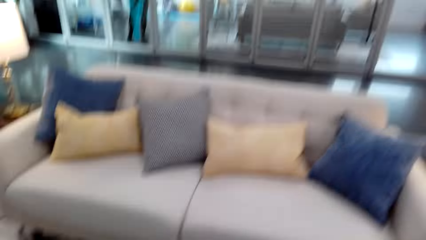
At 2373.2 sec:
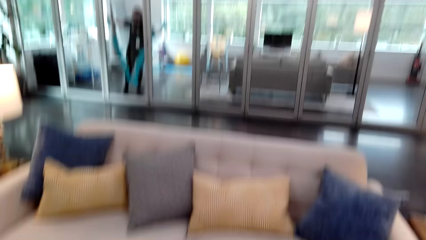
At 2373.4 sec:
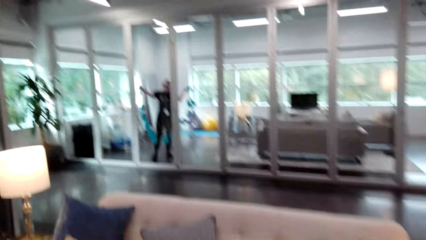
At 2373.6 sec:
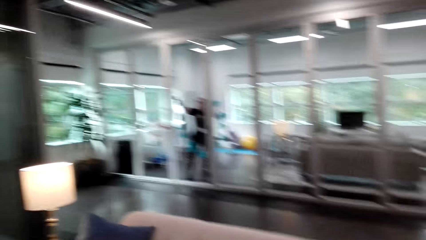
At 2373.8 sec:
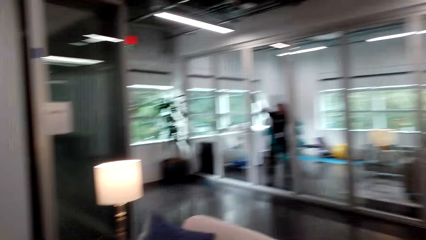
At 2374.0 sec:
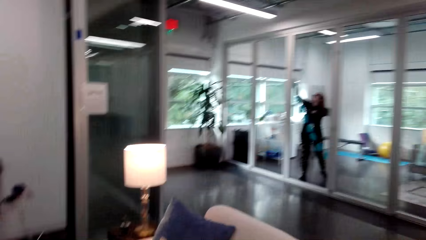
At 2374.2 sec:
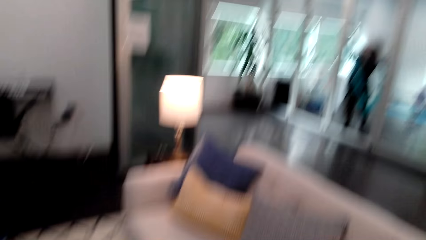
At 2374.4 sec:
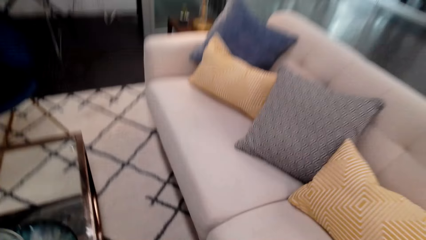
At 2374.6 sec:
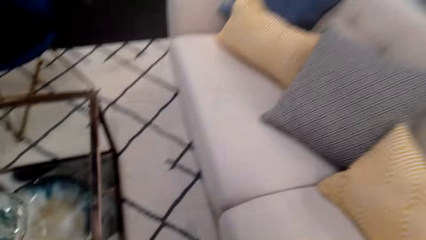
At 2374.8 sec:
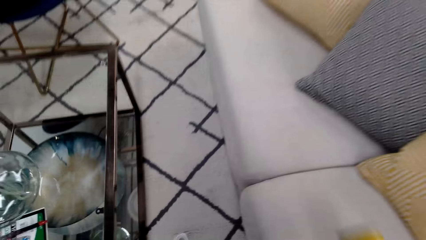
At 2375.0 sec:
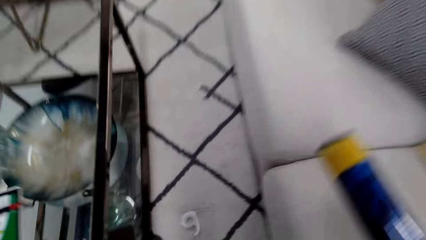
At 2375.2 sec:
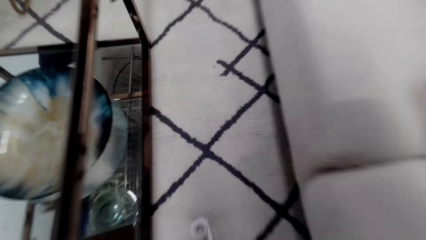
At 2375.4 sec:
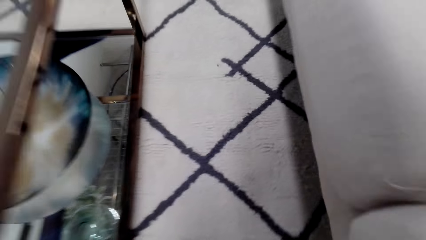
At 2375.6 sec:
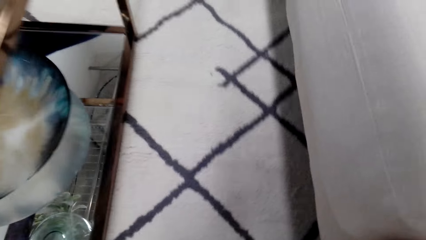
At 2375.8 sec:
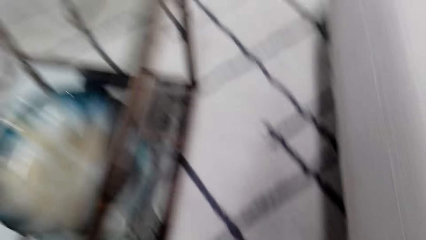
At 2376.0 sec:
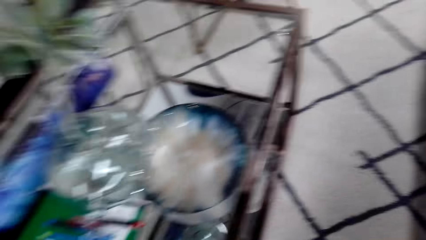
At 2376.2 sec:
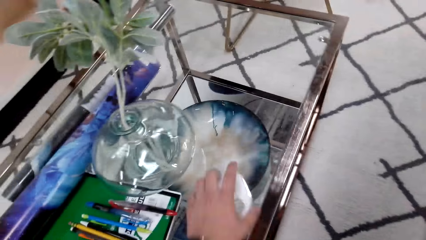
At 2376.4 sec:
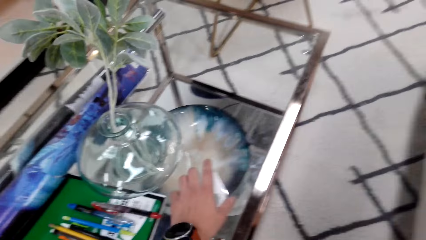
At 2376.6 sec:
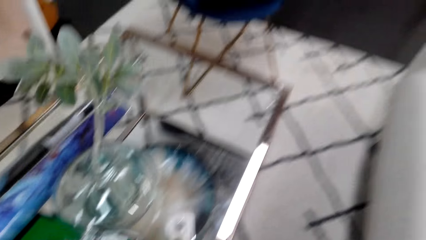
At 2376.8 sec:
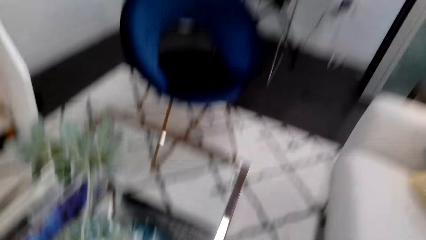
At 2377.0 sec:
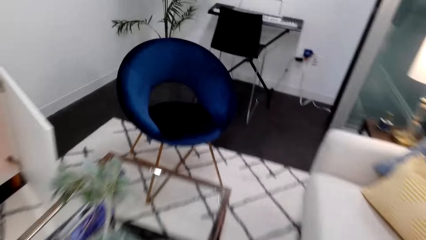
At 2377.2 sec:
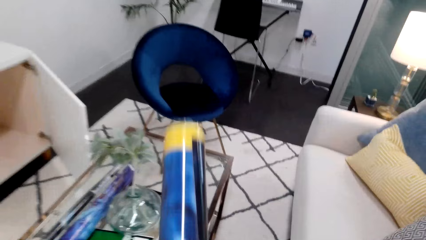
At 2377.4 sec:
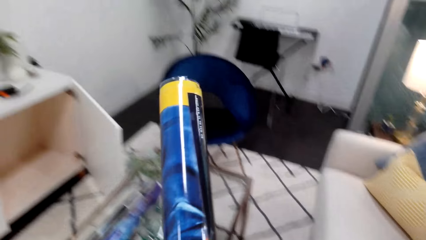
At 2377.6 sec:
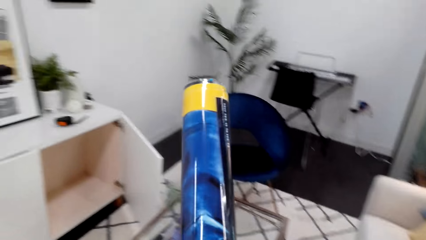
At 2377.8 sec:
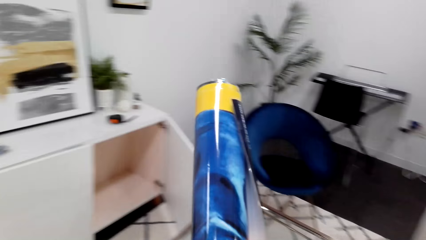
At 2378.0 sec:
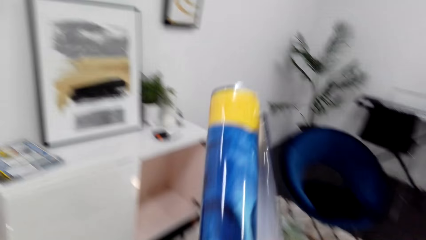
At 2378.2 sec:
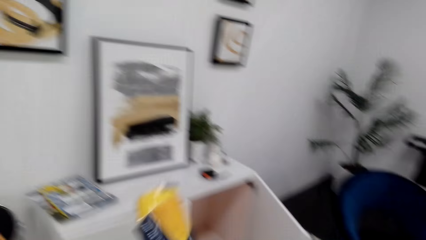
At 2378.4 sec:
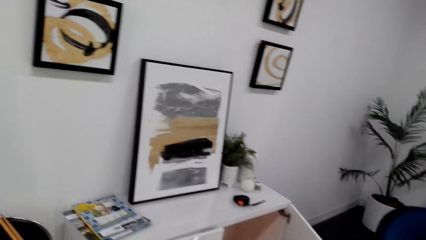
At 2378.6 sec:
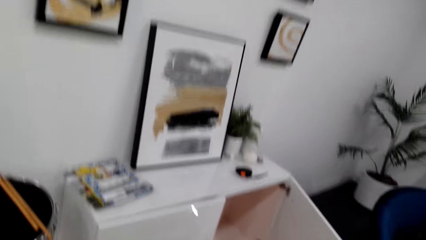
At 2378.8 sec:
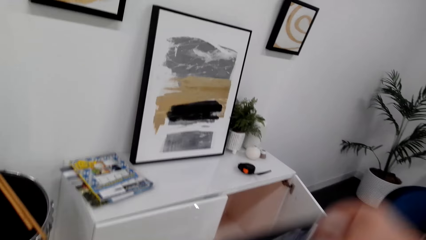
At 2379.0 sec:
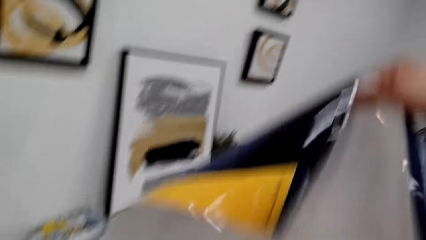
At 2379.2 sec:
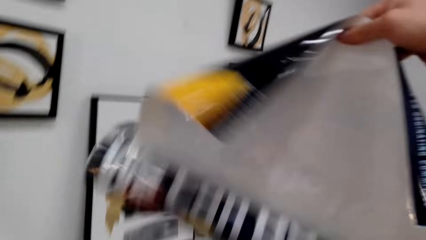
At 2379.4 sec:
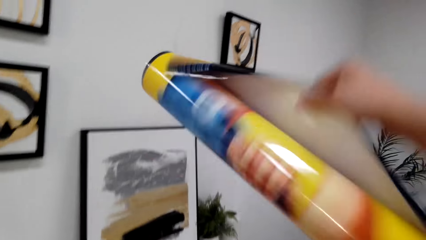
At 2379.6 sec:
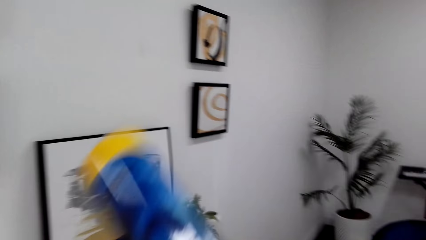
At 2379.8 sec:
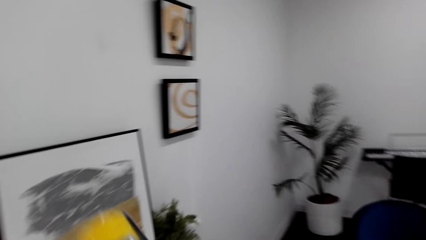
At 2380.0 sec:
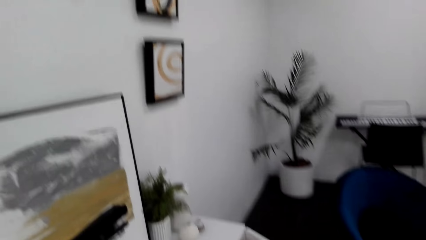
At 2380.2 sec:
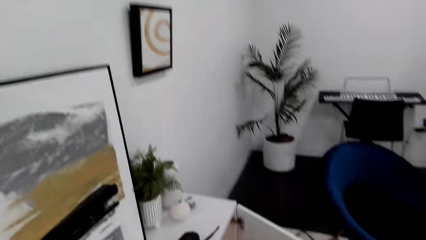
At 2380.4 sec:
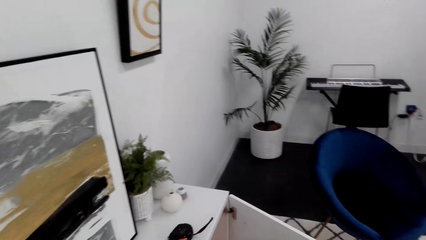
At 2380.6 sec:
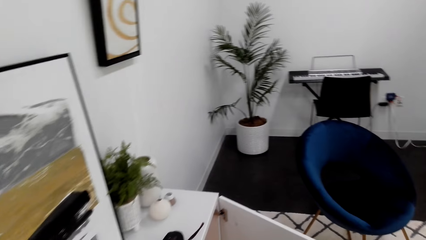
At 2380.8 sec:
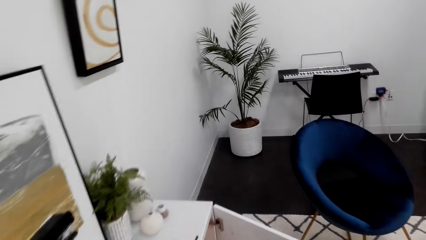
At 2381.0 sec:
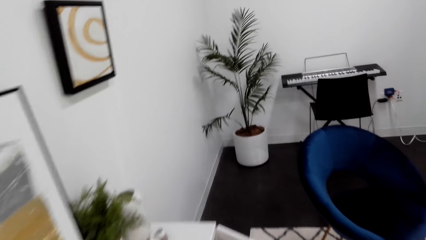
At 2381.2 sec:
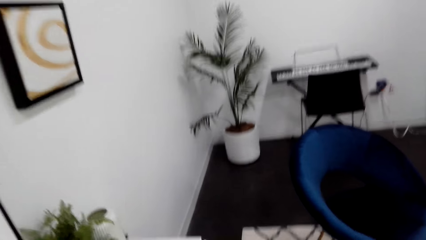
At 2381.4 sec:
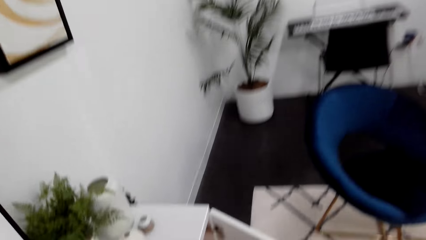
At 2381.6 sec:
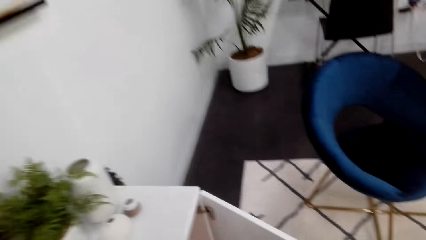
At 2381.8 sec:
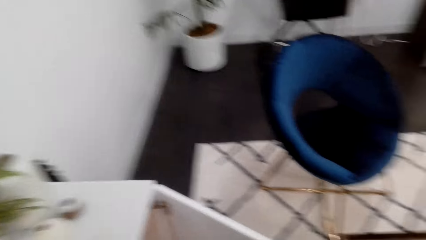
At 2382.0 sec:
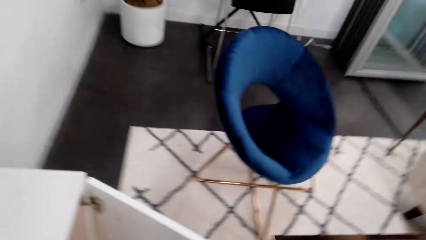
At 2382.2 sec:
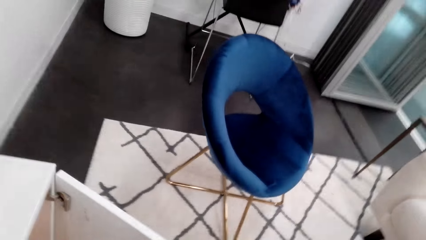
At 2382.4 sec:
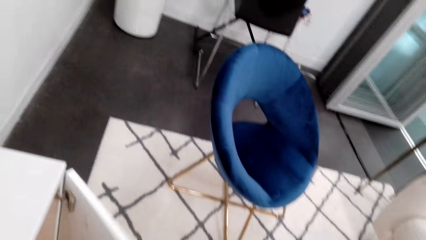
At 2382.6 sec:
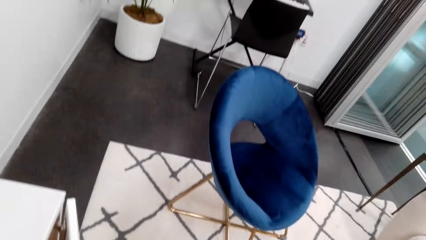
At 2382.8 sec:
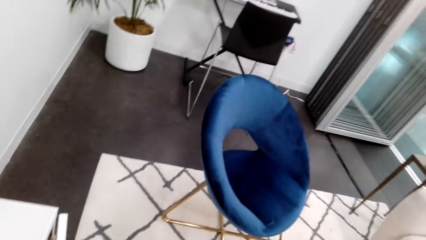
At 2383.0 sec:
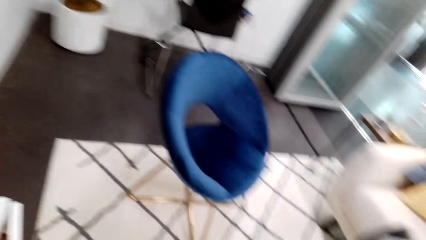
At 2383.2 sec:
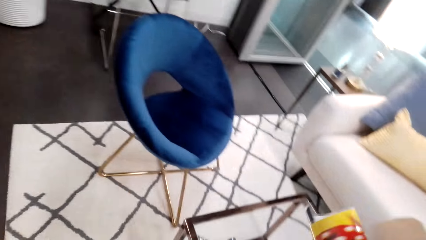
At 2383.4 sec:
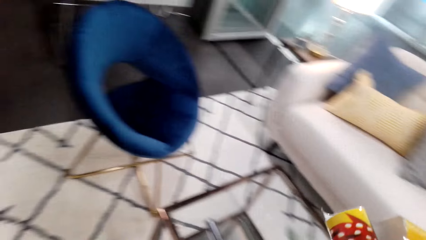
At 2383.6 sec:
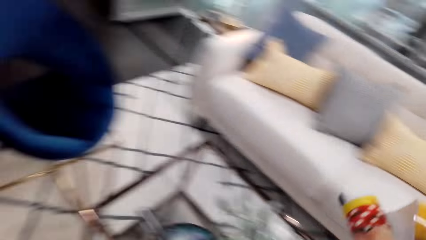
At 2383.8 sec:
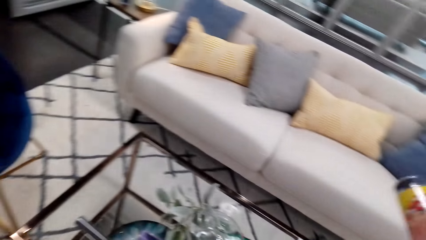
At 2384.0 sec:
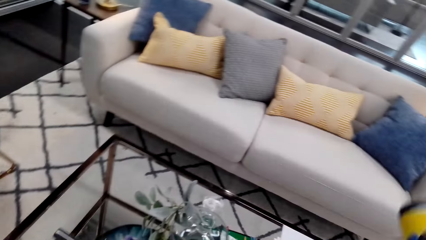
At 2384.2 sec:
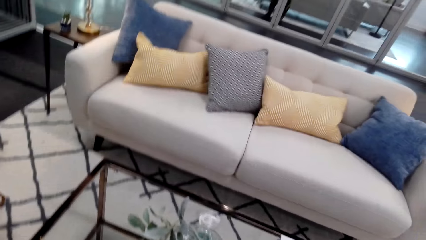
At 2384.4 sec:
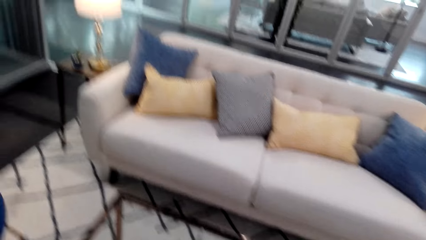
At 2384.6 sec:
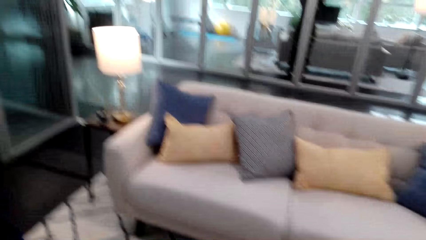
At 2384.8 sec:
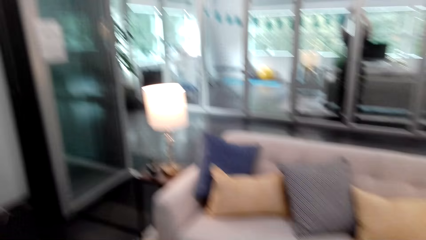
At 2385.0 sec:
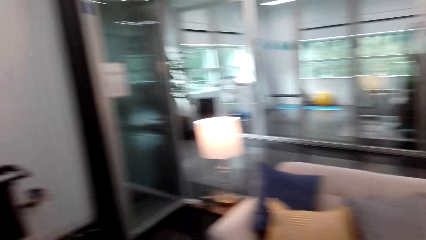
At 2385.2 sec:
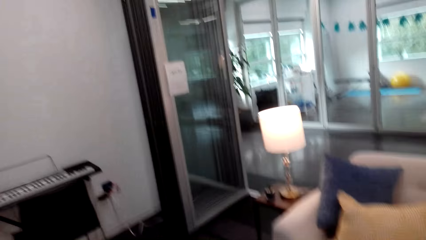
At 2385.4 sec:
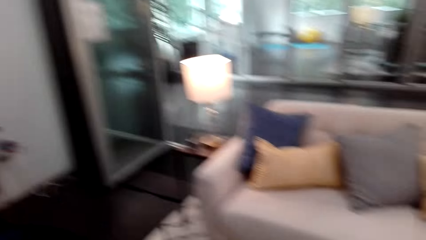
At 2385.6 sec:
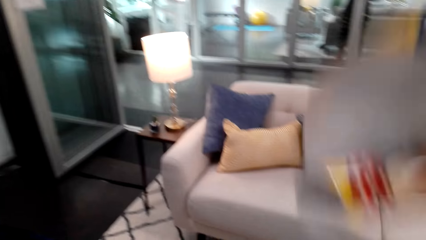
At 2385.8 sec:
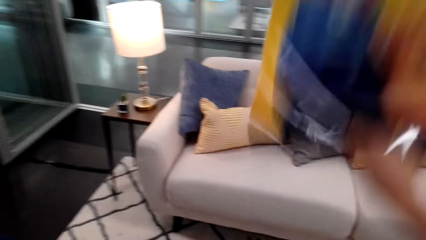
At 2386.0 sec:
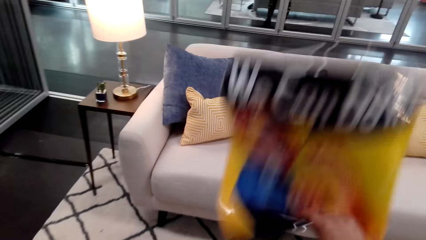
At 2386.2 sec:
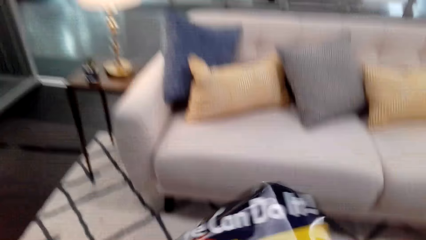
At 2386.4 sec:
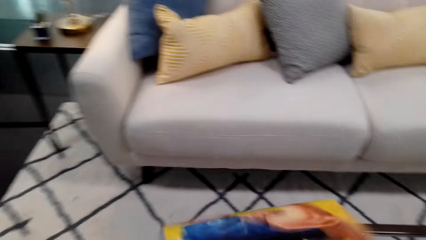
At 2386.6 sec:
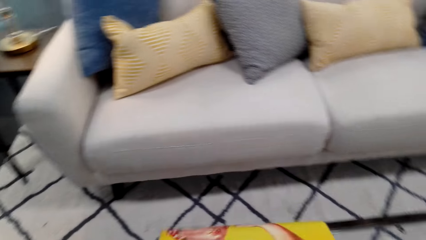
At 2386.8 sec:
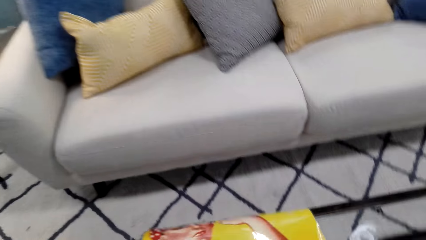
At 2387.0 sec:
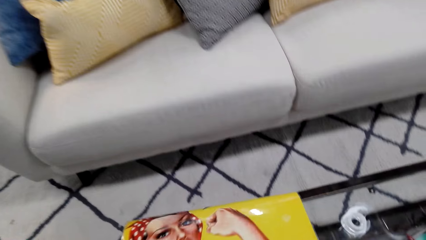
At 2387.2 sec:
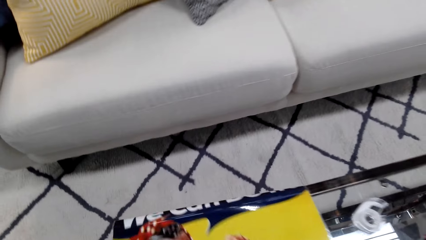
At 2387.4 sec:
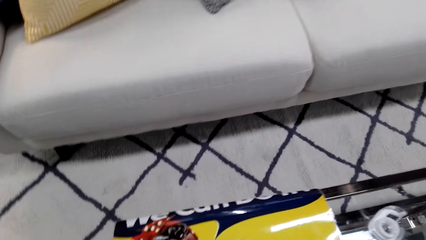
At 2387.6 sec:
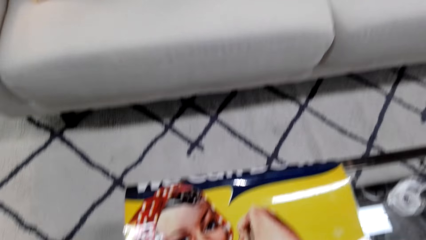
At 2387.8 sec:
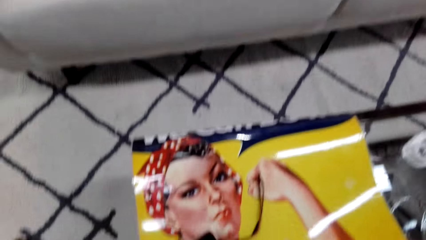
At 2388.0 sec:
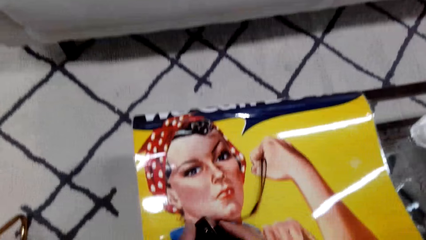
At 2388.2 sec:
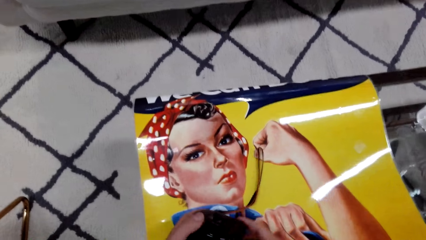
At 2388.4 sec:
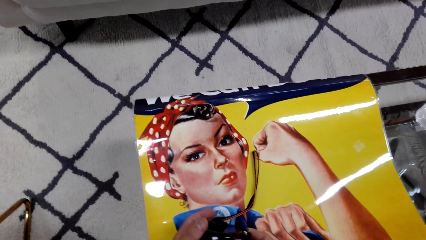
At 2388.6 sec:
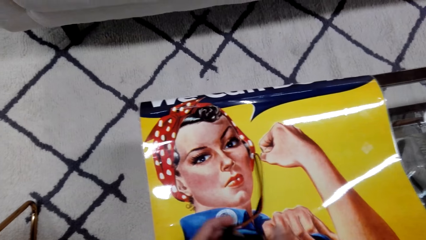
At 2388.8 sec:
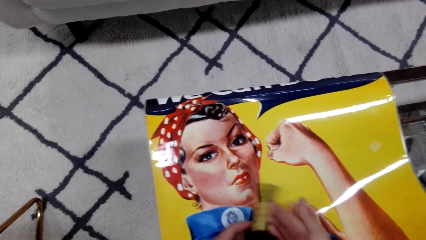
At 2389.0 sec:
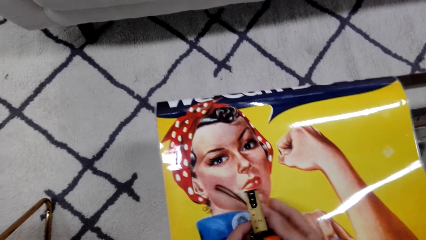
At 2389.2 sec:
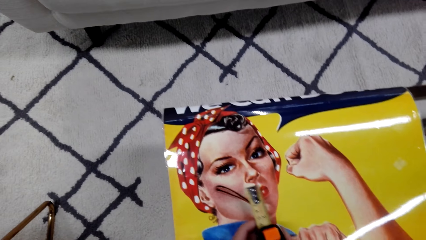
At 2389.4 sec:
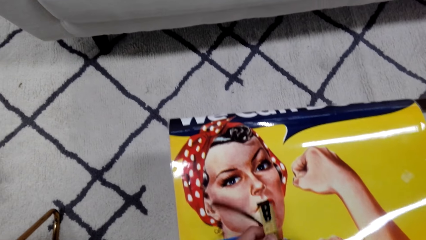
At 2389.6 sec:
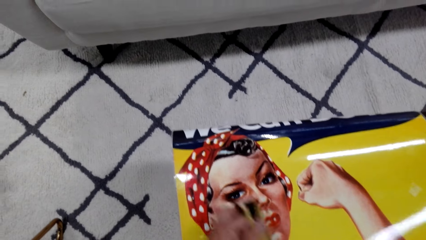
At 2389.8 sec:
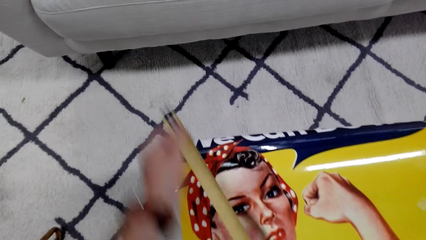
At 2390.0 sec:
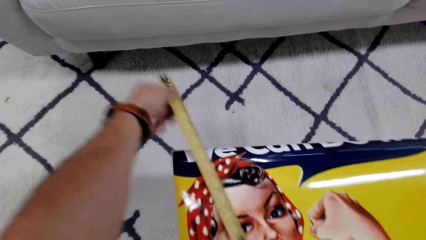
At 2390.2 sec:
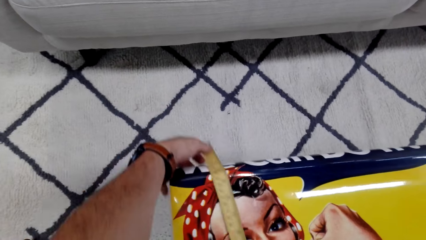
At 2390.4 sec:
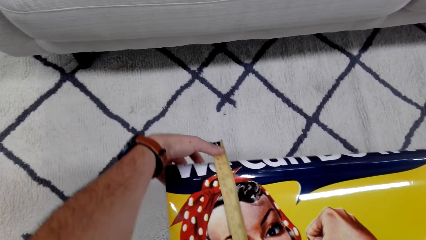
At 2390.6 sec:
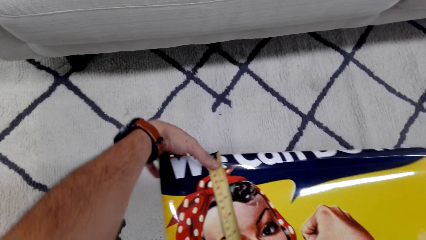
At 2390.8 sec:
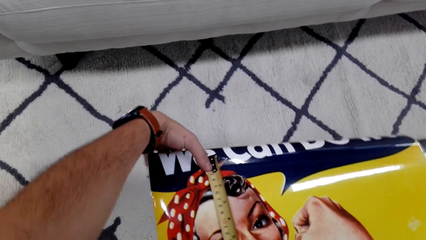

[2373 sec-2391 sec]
The camera wearer places the wallpaper on the table. They move around the room. They put the wallpaper on a sofa. They put a tape on the table. They unfold the wallpaper. They close the cabinet. They do something. They move around. They unfold the wallpaper. They put the wallpaper on the table. They place the wallpaper on the wall. They measure the wallpaper with a measuring tape.
